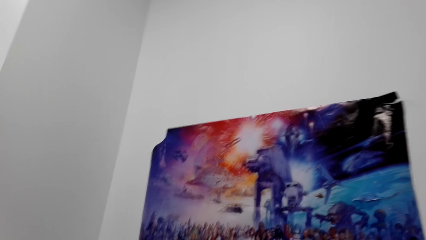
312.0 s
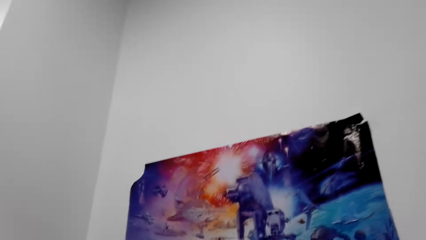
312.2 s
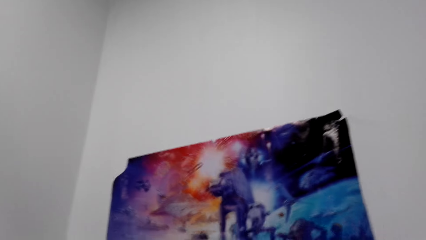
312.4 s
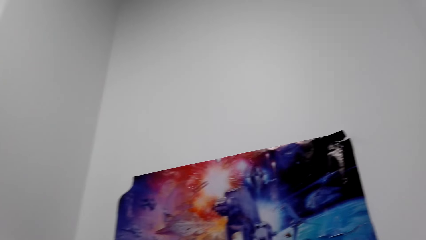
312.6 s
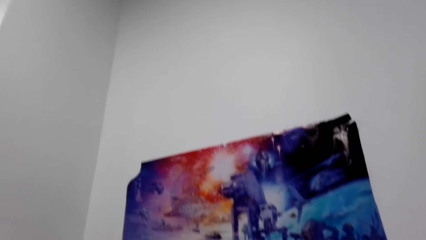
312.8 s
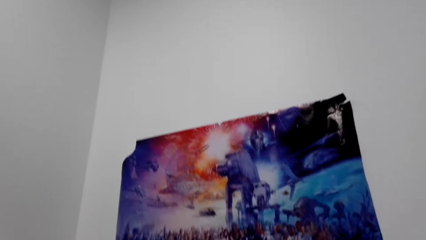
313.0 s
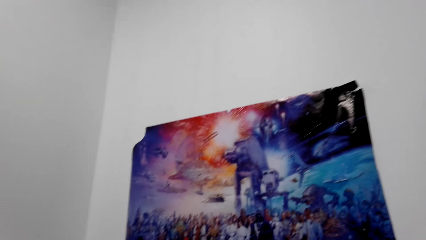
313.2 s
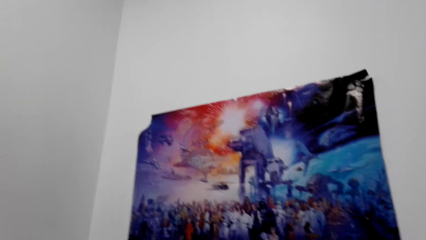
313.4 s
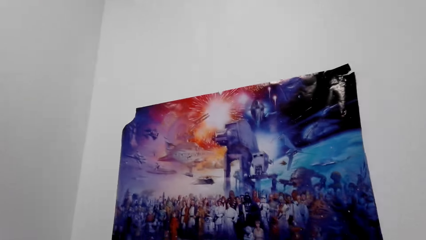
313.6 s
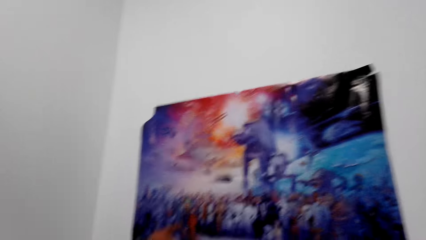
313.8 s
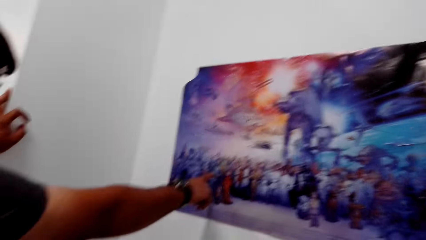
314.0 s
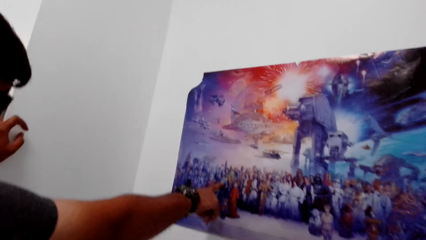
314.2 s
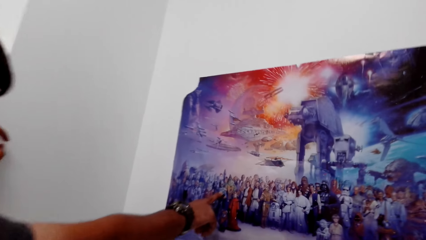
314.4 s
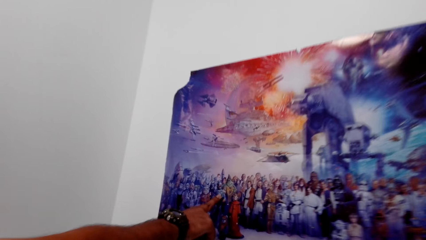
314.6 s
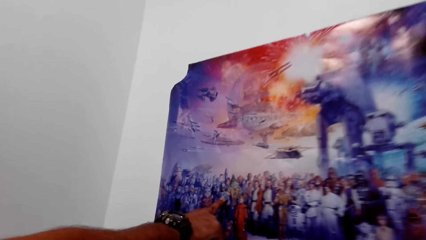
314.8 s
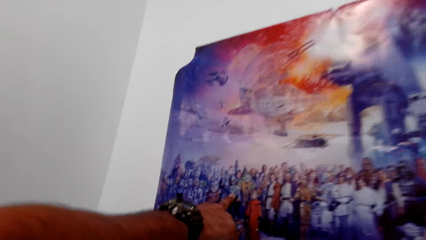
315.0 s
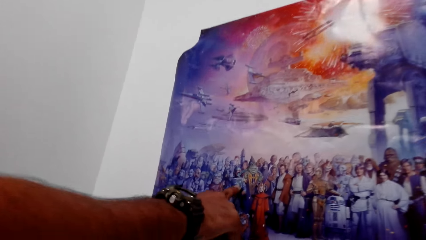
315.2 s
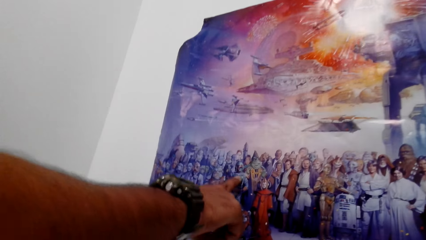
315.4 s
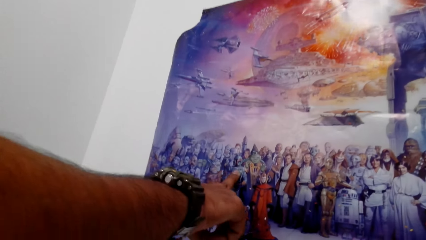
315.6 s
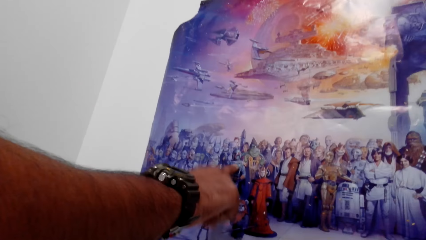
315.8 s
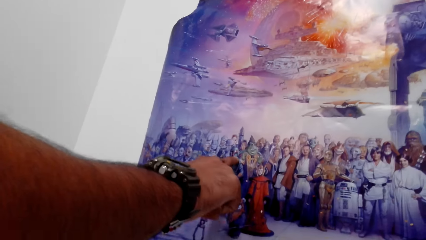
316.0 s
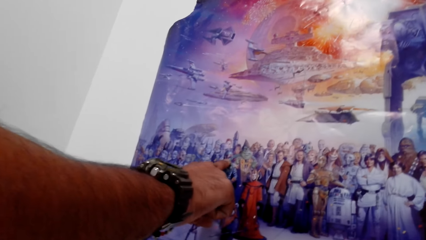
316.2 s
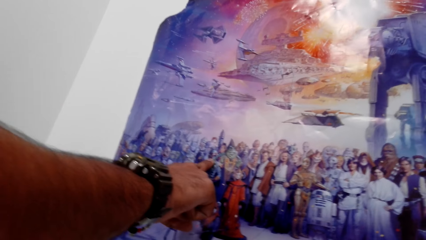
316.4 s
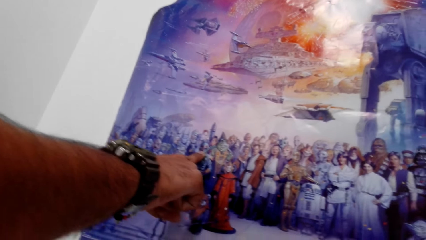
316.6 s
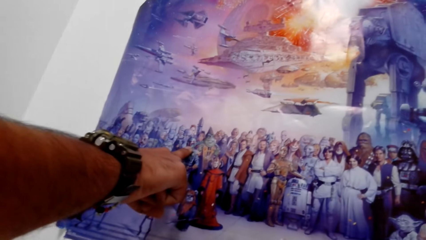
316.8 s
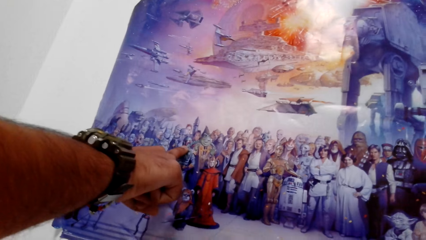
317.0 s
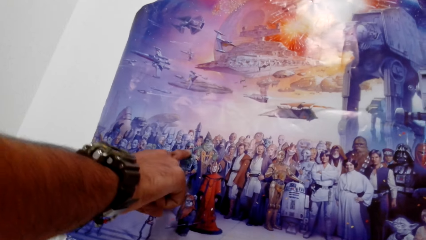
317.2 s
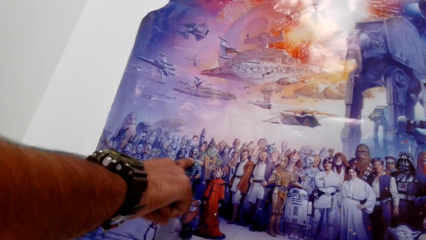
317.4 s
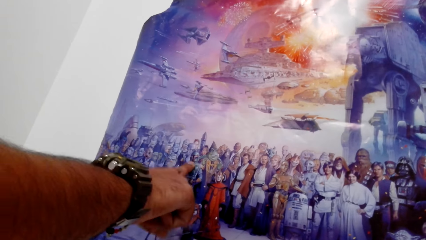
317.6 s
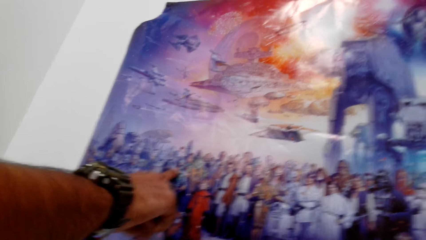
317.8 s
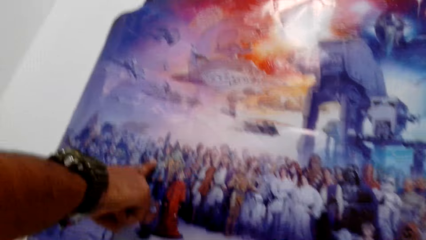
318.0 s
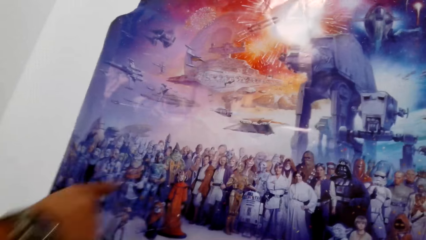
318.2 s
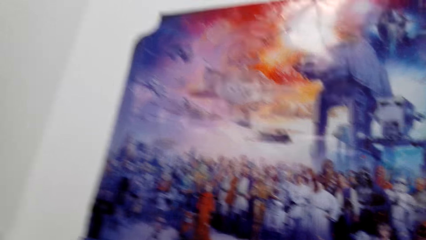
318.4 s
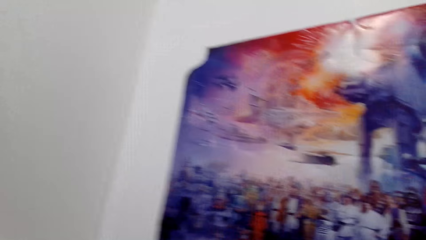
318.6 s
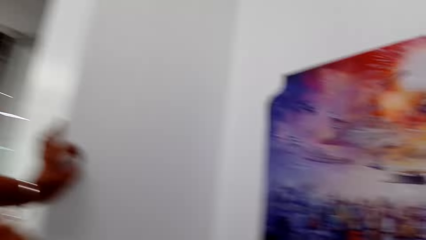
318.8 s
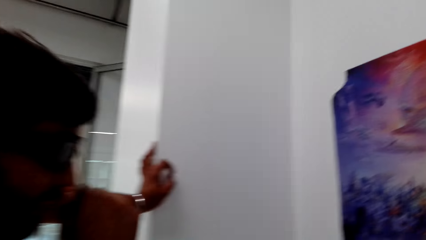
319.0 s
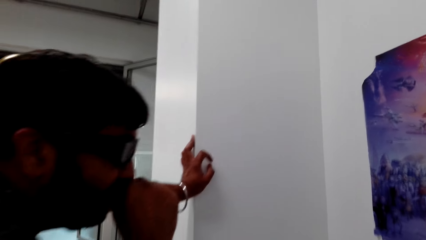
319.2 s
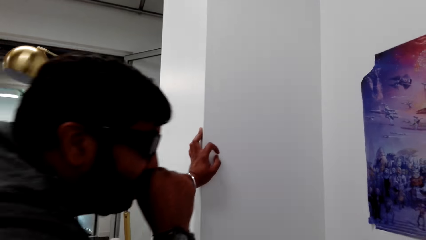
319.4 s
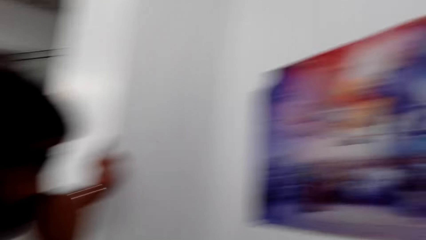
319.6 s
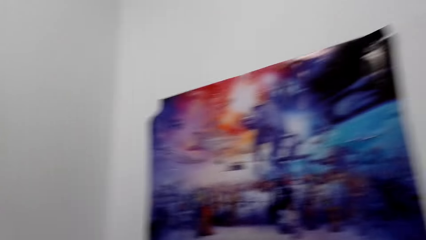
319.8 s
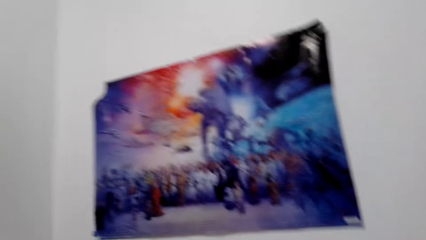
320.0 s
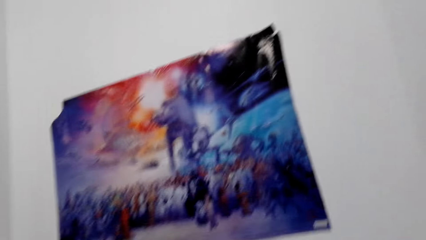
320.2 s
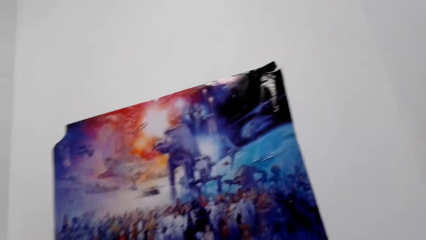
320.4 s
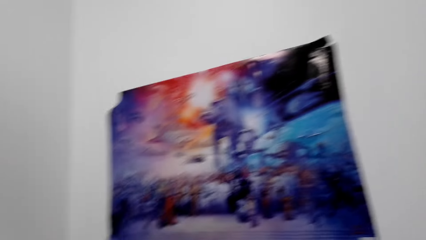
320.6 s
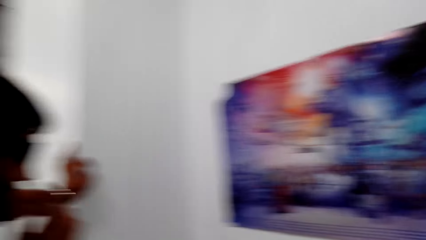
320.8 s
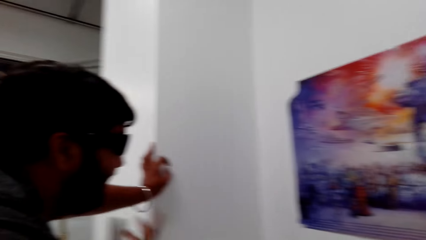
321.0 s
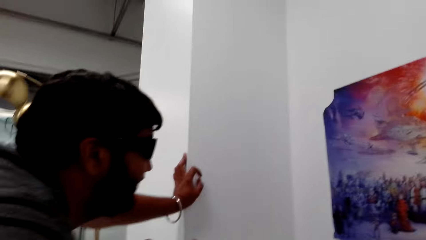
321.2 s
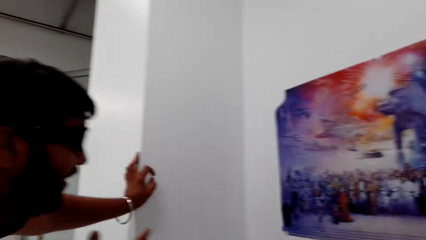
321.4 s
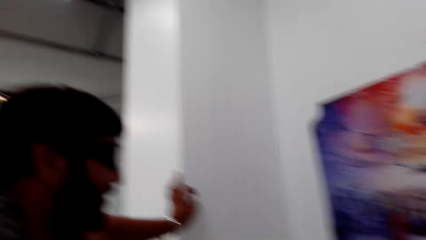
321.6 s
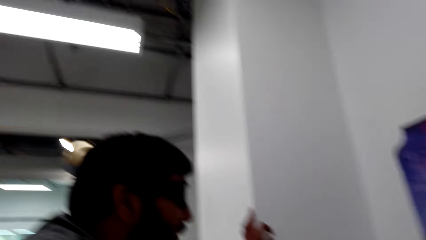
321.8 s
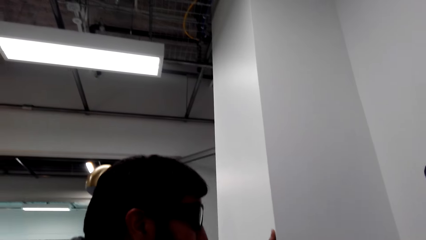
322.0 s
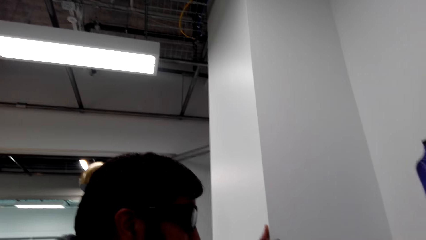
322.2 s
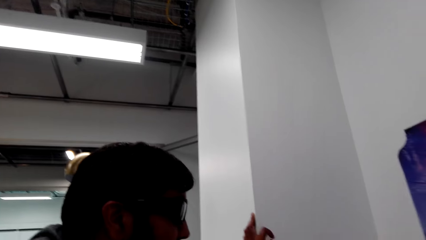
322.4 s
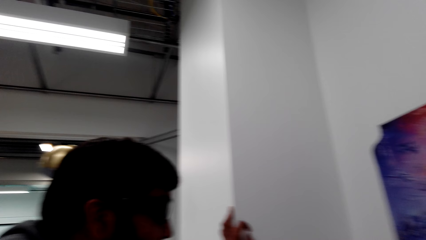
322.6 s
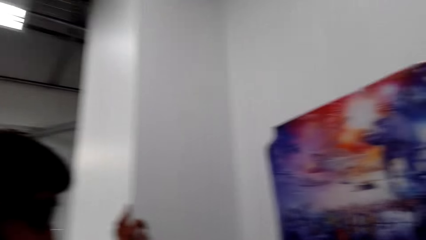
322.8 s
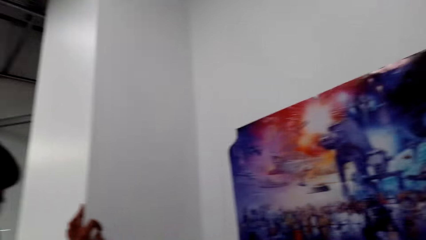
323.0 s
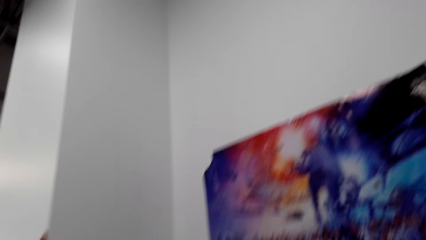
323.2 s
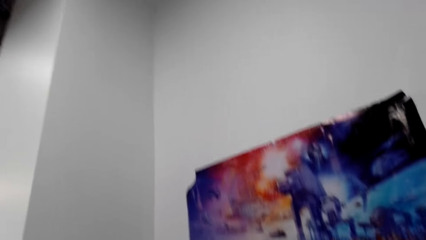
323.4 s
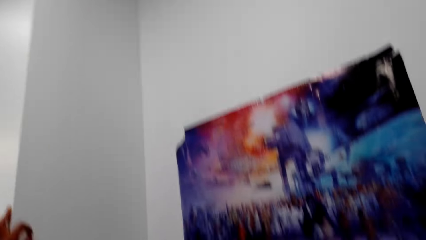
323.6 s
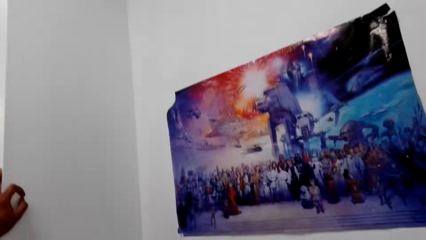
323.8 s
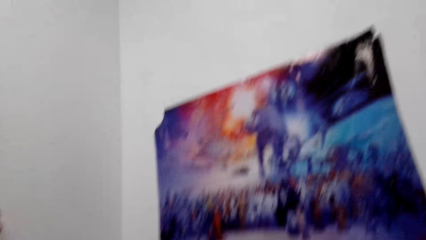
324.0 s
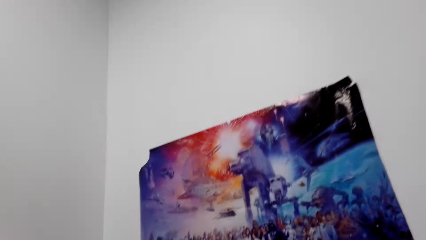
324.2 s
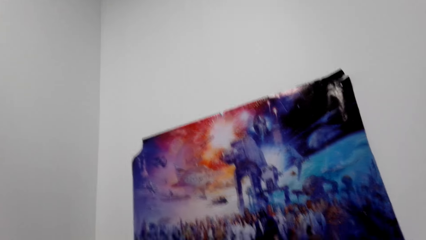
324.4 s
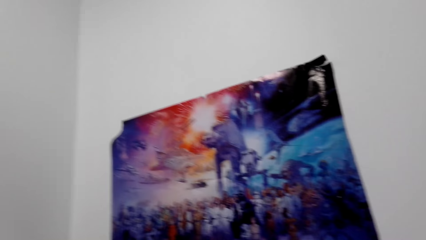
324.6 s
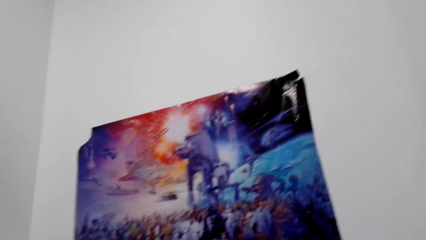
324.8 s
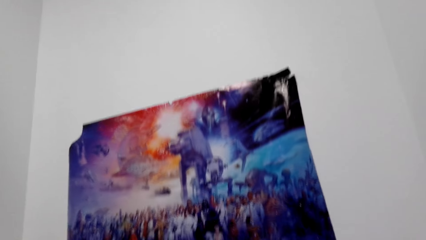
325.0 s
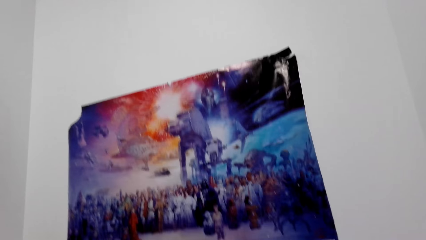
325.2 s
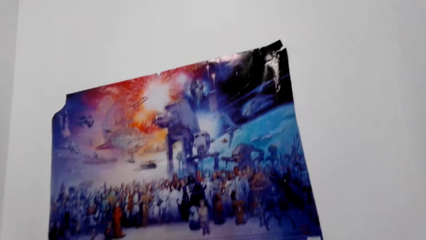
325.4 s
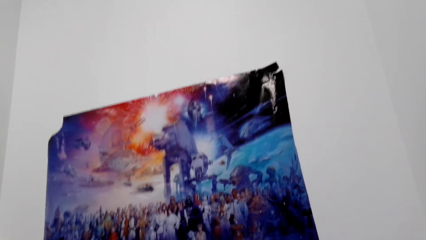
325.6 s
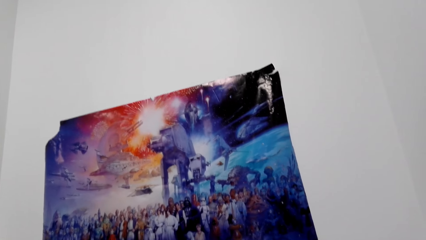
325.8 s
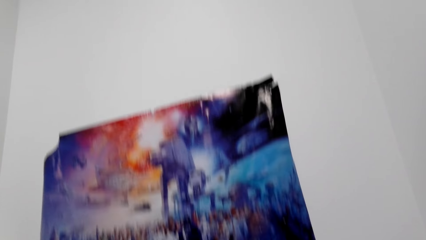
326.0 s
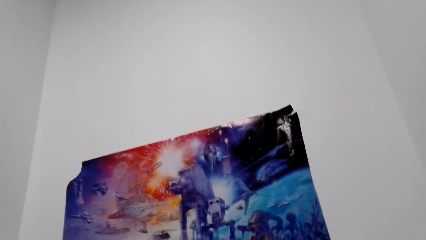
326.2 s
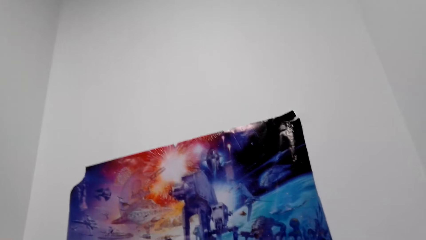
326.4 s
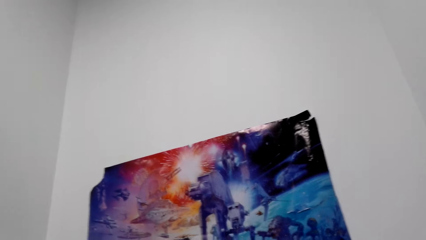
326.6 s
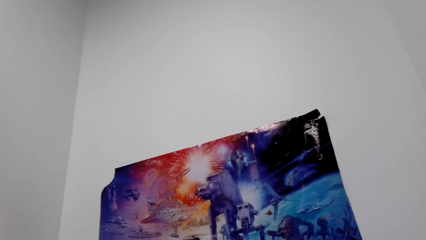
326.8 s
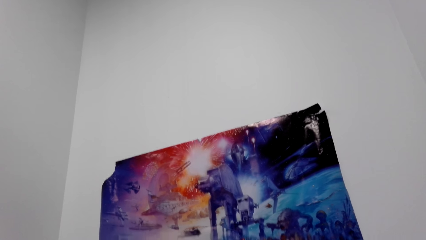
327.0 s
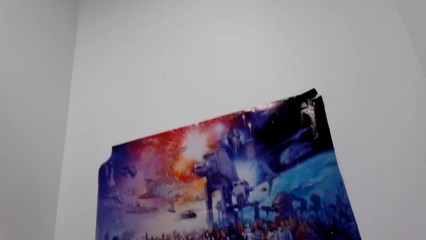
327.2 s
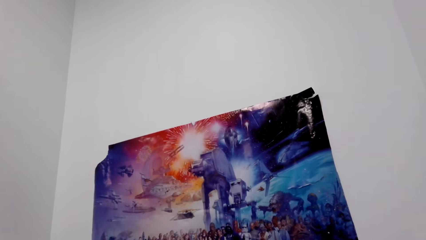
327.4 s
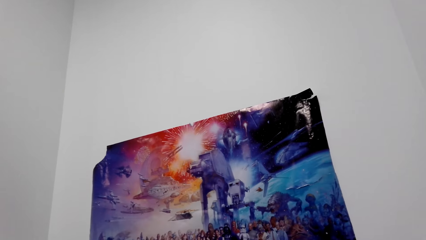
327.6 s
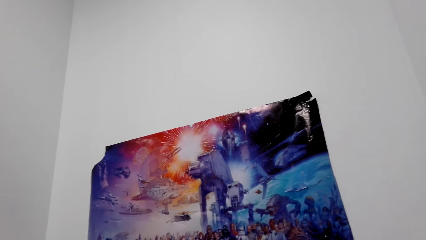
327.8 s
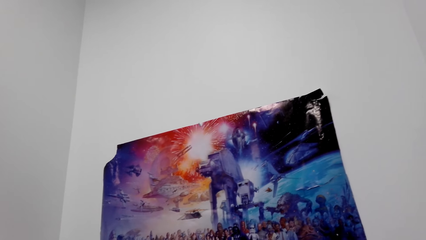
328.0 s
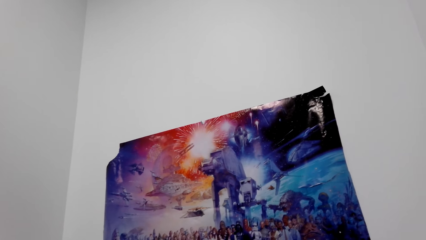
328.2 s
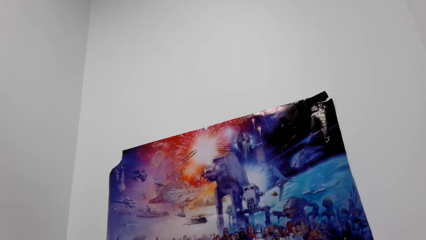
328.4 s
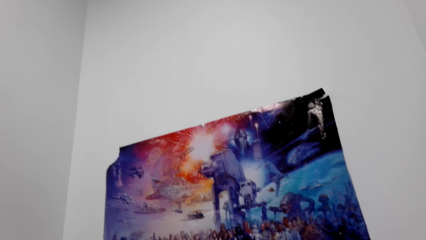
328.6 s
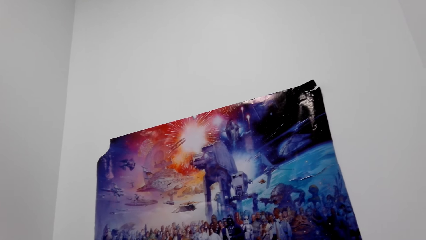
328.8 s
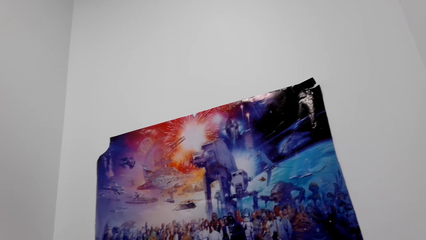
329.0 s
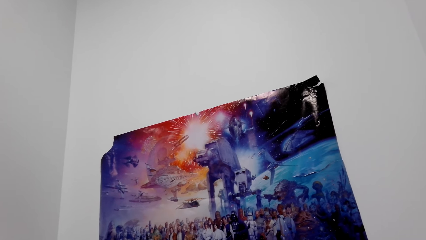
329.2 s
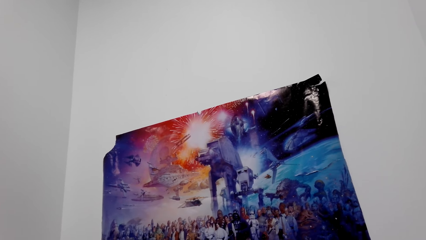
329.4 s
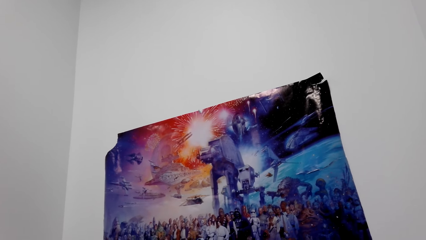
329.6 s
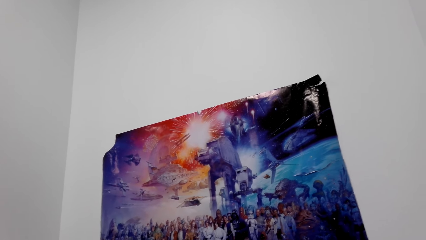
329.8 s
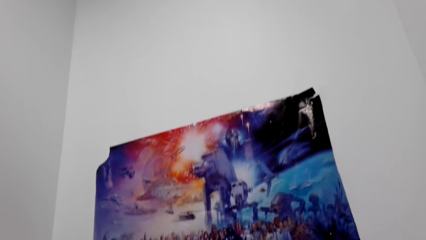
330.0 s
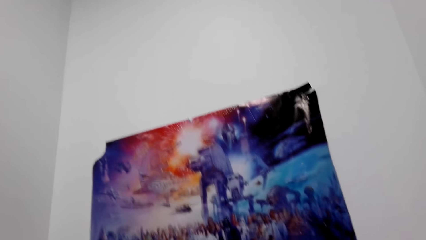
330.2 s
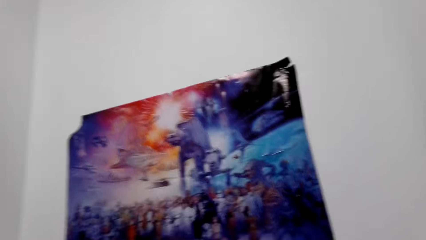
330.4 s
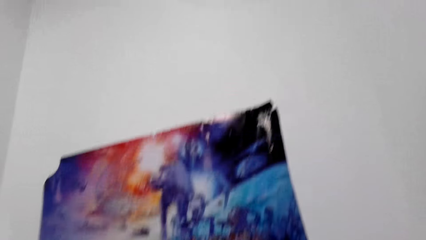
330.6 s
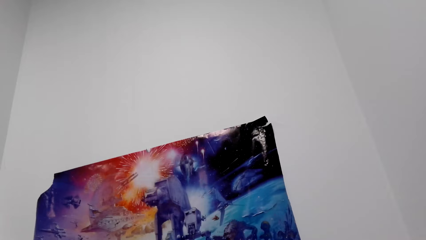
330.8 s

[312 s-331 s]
A person points at a painting. The camera wearer looks around. She looks at the person. She looks at the wall. She shakes her head.
